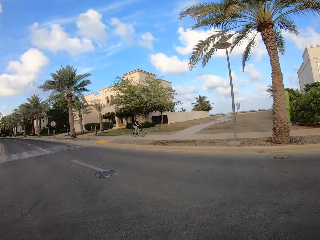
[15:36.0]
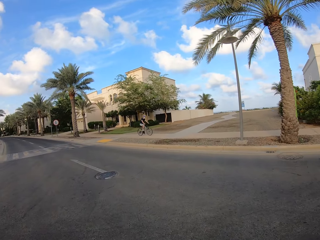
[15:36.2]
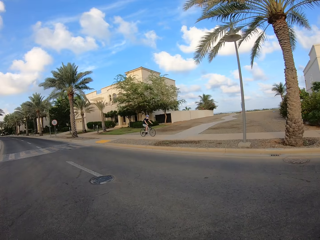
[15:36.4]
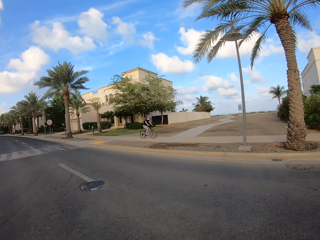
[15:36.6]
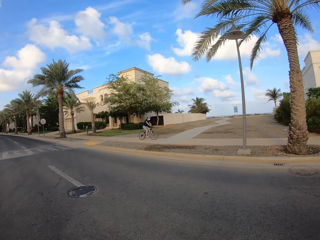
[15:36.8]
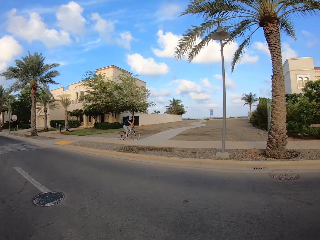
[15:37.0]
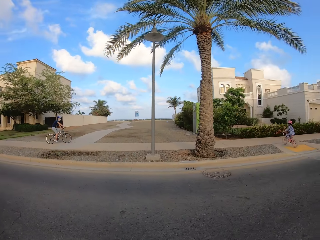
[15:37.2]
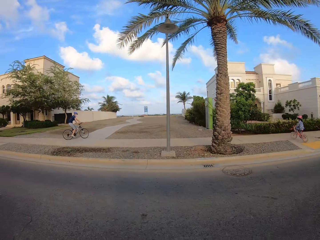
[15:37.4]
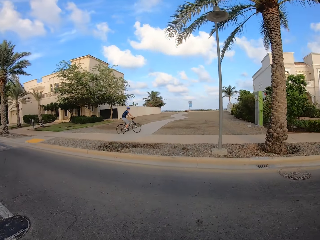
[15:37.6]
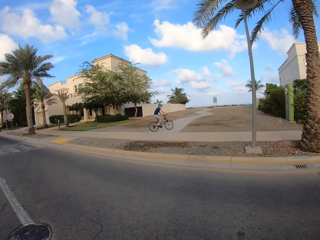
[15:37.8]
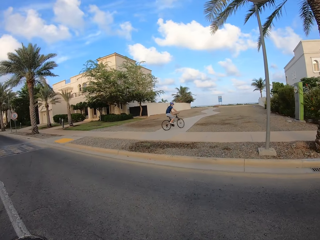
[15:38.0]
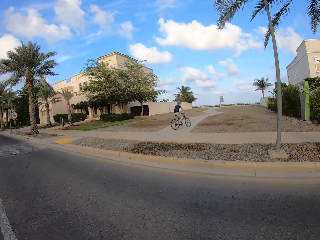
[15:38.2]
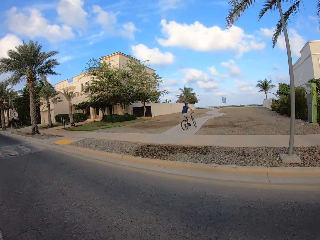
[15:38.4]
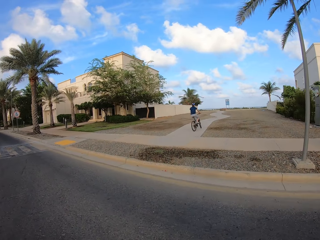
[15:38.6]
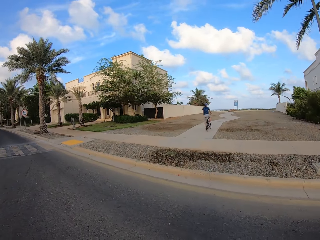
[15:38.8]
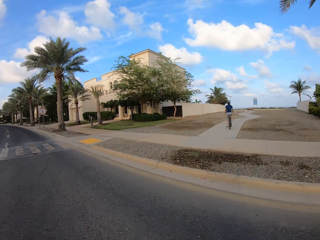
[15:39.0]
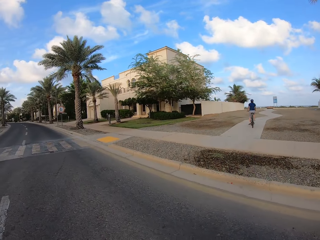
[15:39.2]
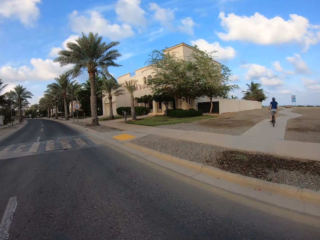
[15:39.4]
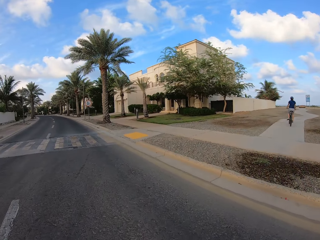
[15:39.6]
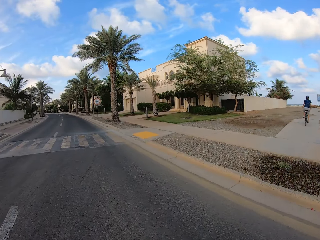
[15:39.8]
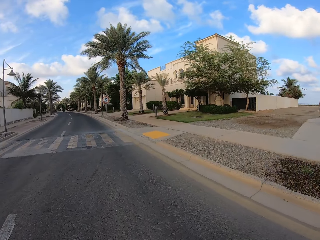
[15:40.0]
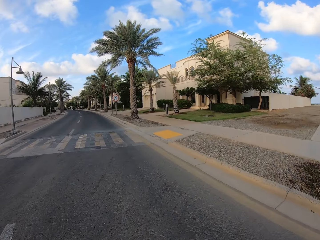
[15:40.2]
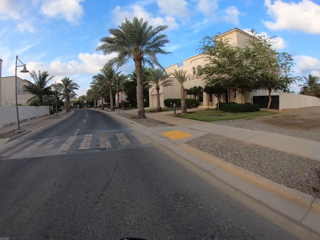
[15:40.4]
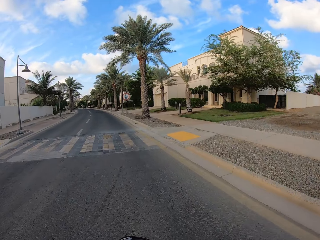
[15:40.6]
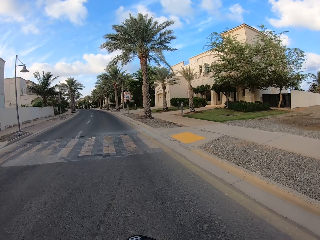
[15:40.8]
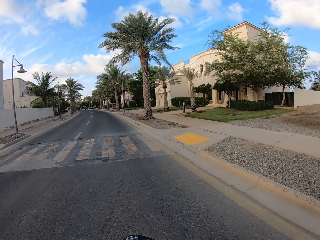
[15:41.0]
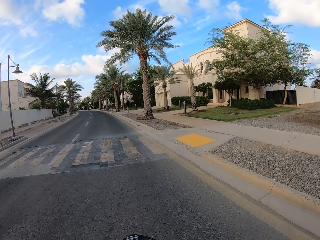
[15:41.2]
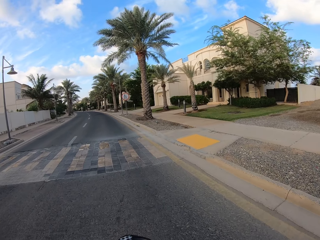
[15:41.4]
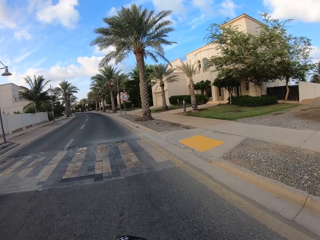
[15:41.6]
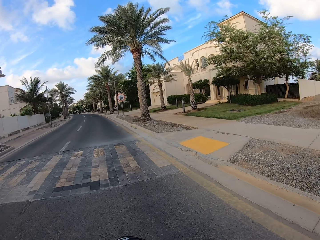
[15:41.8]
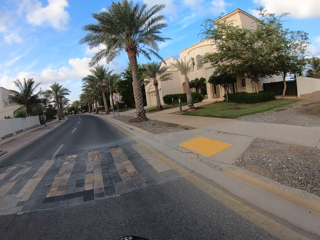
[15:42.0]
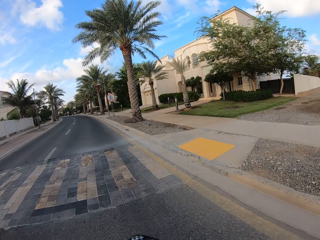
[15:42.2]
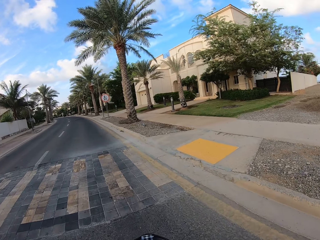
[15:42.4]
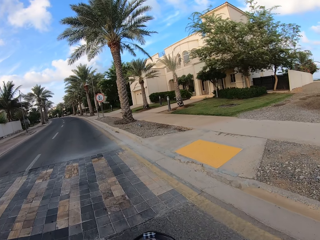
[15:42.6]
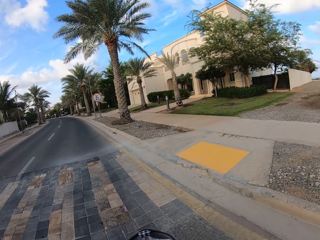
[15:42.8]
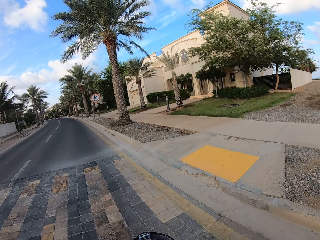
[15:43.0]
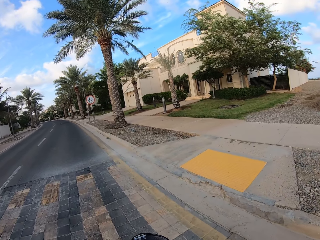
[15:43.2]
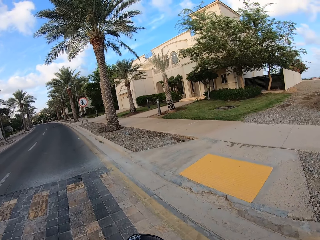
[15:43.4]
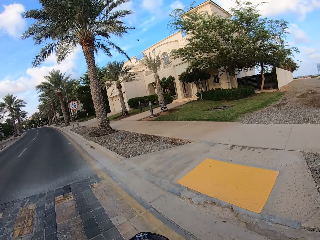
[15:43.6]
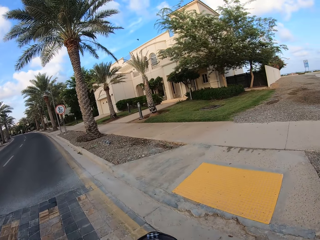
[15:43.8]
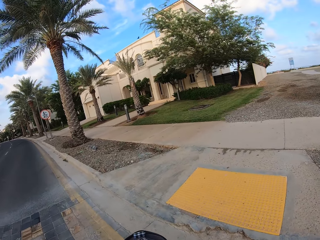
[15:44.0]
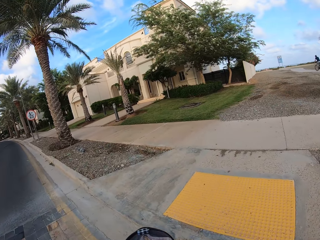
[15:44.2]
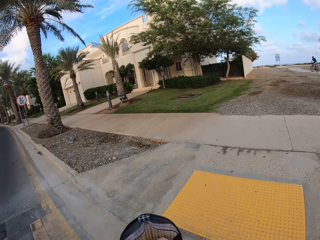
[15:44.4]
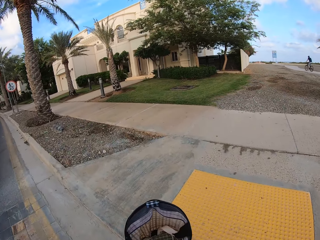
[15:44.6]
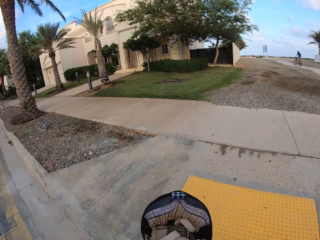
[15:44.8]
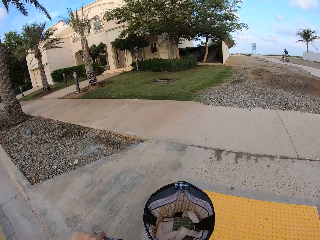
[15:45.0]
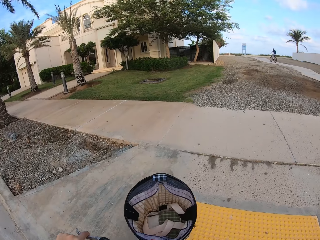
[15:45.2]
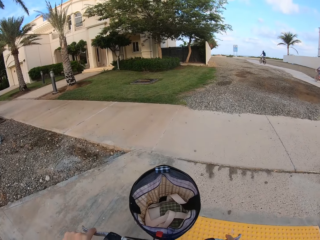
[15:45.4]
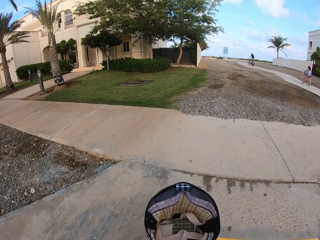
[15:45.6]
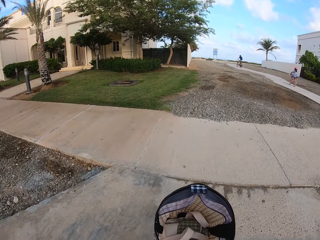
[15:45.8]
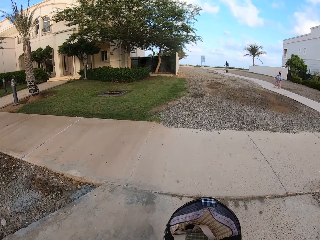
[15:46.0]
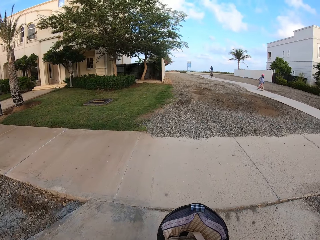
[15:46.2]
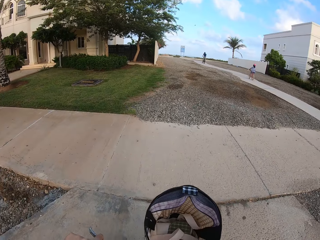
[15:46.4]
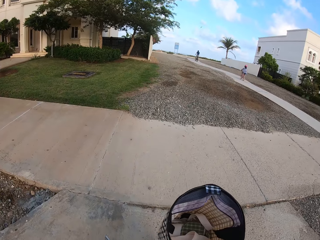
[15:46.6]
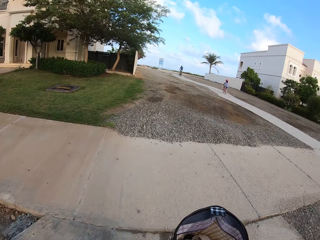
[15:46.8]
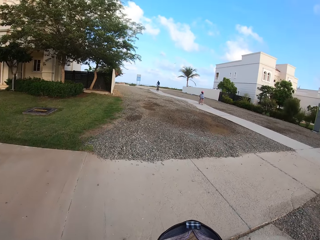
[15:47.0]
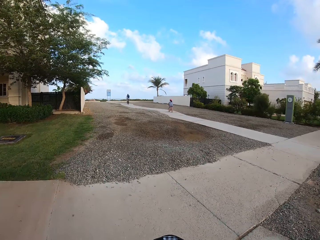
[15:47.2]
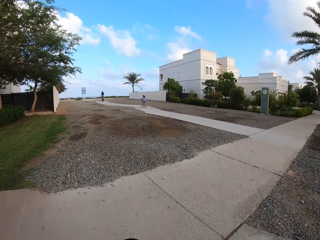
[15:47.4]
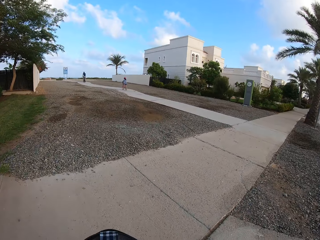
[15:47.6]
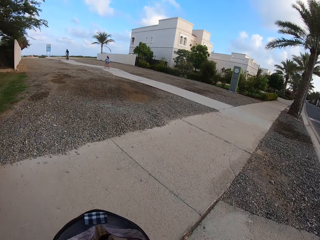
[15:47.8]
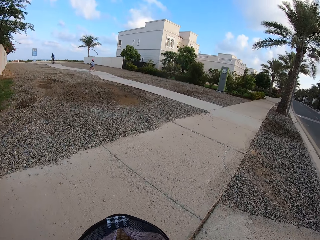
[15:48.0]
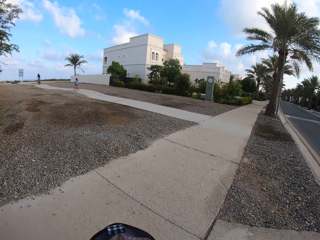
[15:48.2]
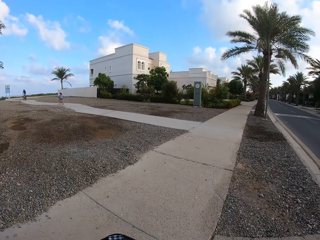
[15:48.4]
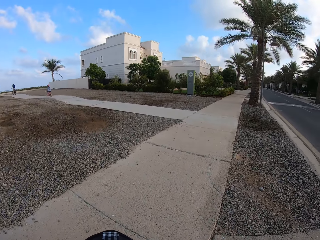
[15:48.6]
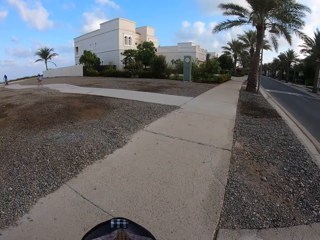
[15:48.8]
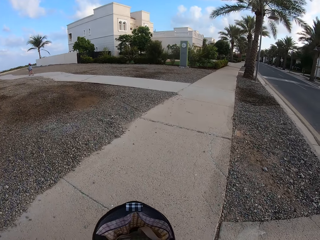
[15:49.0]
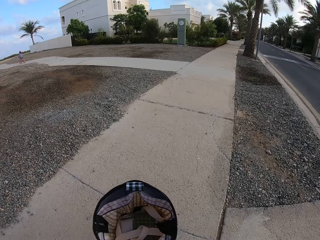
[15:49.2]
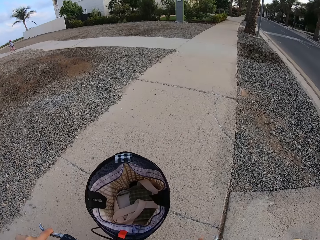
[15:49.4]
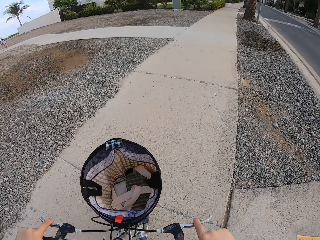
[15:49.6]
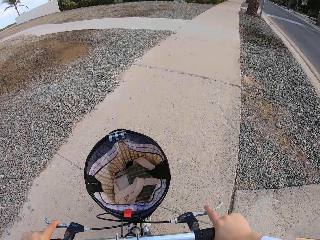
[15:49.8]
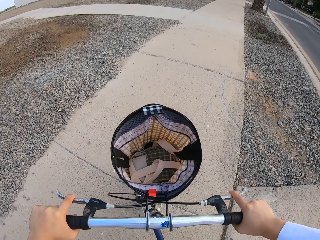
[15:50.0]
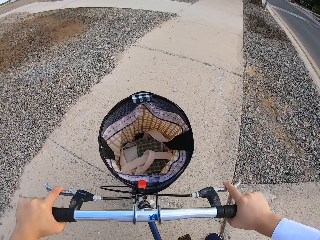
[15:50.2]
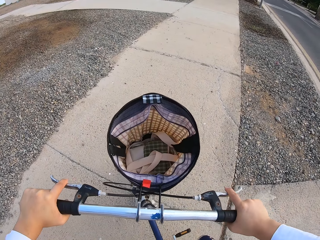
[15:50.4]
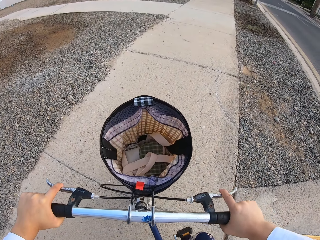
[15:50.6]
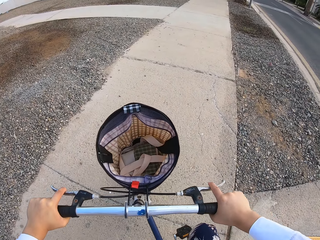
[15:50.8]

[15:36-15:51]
The camera wearer cycles on the road. They go up a curb. They stop up the curb. The camera wearer, a person and another person cycle on the sidewalk. The camera wearer moves slowly on the curb.

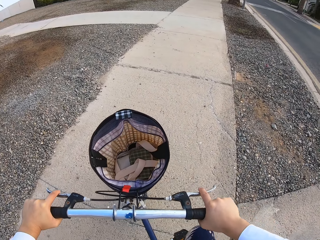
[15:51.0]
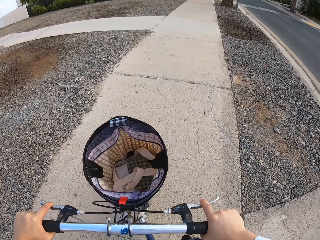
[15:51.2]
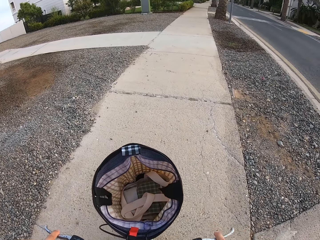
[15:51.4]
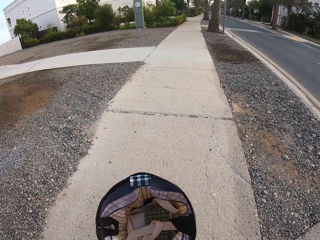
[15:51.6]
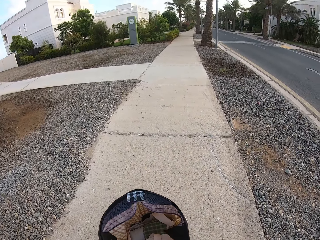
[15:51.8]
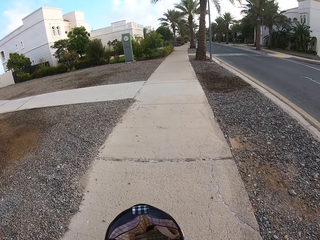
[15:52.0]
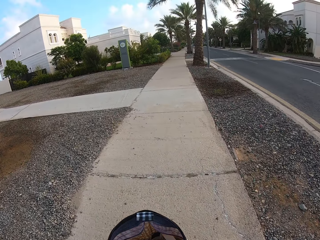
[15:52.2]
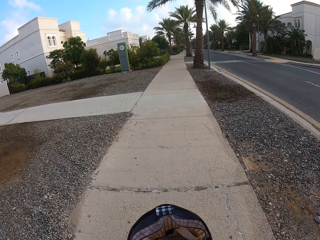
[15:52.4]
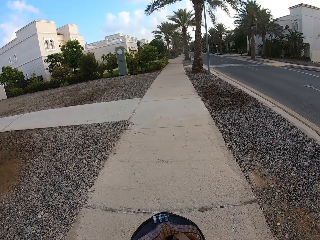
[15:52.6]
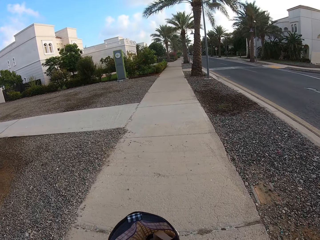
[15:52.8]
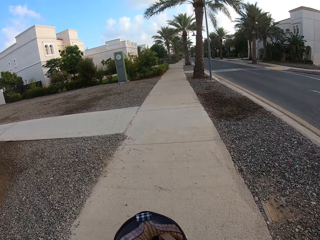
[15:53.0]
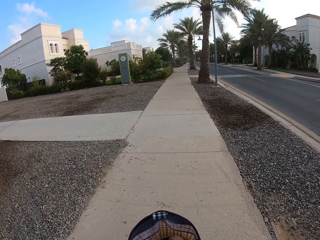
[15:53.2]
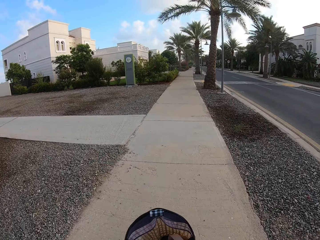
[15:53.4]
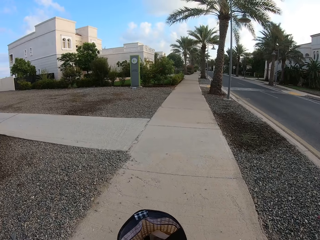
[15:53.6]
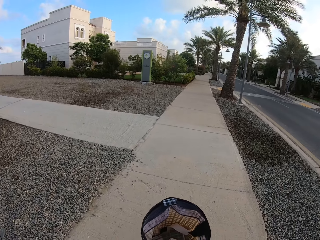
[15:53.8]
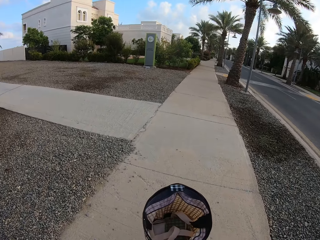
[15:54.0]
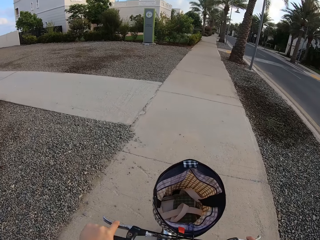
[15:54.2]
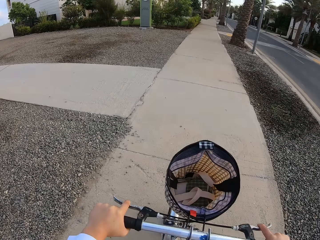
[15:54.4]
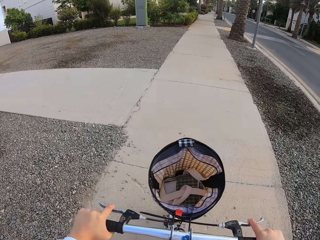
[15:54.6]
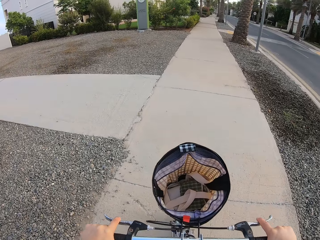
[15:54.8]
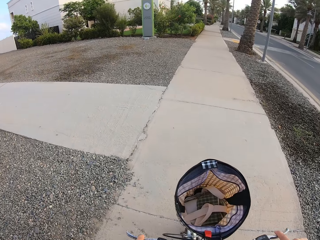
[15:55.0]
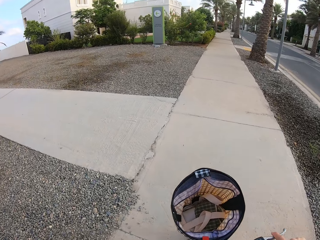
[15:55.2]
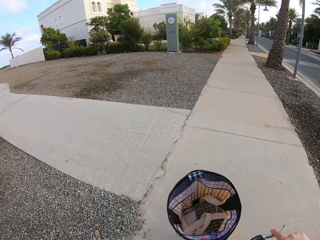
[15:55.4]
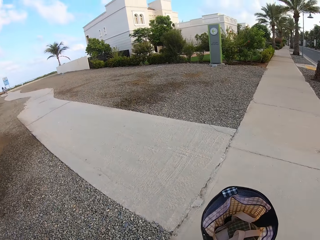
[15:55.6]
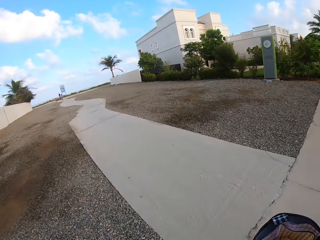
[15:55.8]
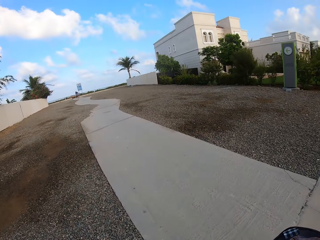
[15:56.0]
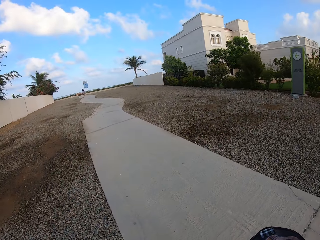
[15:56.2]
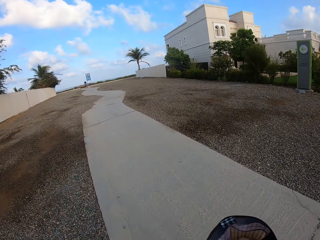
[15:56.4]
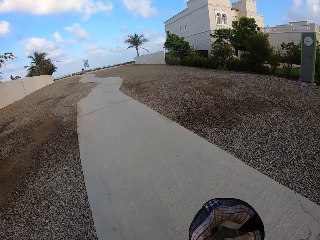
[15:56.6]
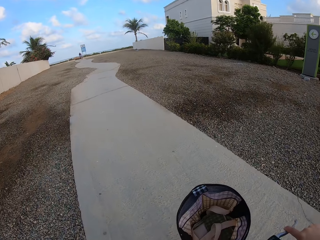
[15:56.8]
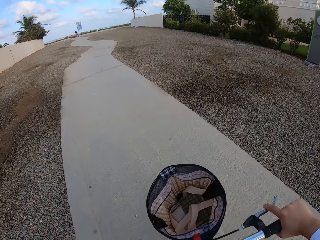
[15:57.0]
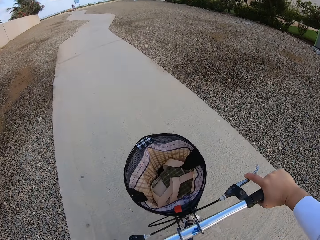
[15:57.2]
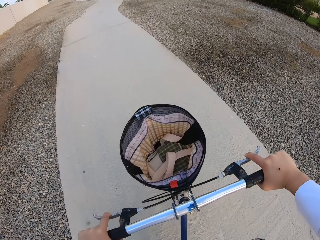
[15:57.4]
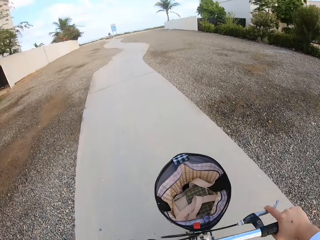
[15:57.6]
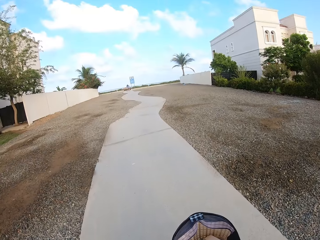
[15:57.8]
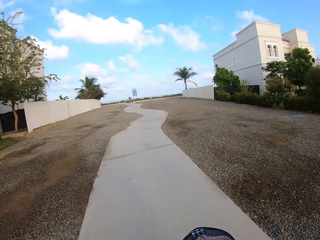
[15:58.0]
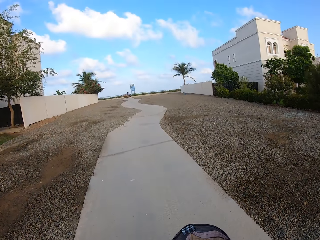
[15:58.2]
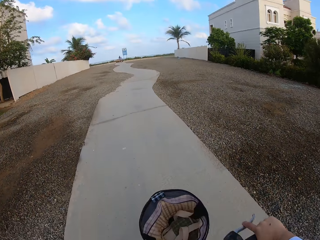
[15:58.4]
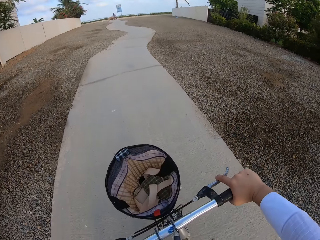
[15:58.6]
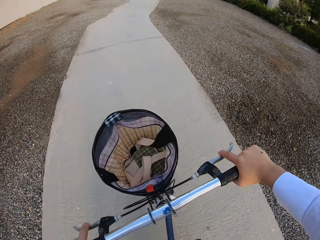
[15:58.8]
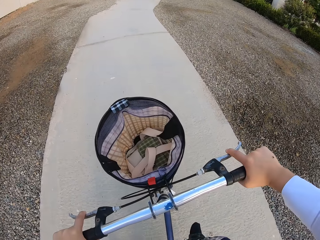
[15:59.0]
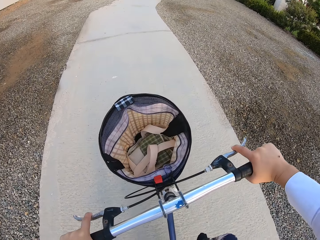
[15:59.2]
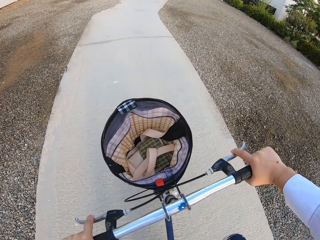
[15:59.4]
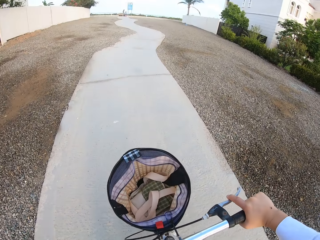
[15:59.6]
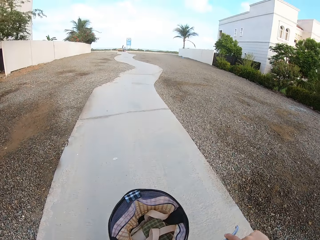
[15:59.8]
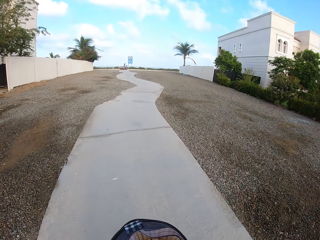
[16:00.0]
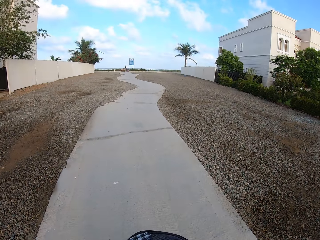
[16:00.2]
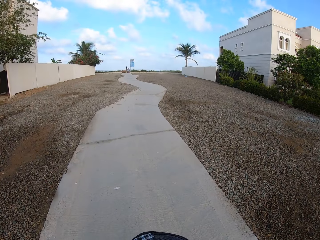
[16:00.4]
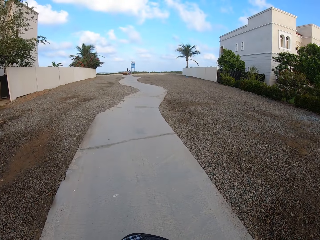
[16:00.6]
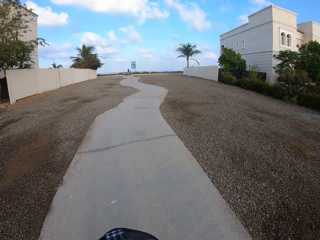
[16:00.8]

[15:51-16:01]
A girl stops at the end of the path. A woman stops at the end of the path. The camera wearer stops on the path.
